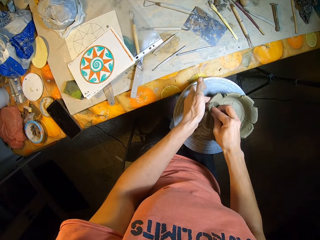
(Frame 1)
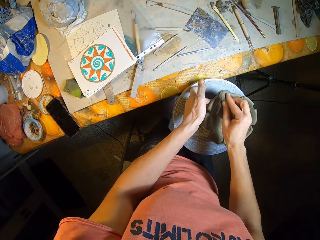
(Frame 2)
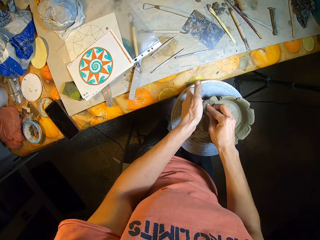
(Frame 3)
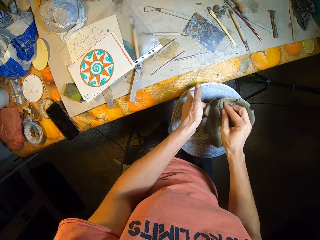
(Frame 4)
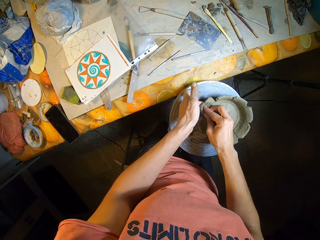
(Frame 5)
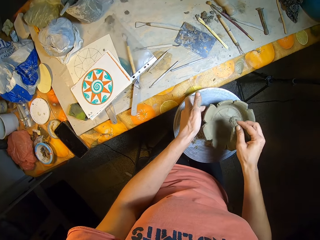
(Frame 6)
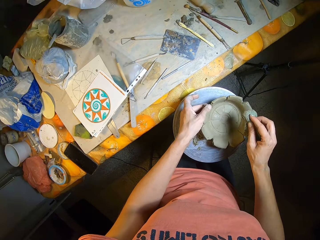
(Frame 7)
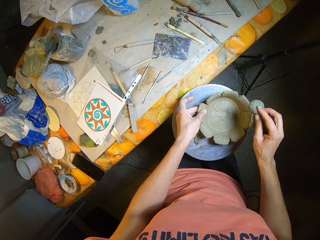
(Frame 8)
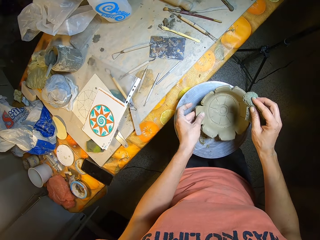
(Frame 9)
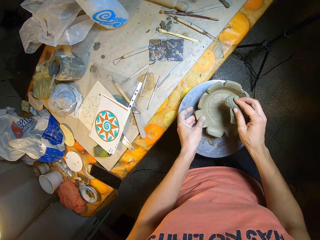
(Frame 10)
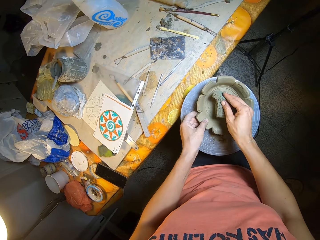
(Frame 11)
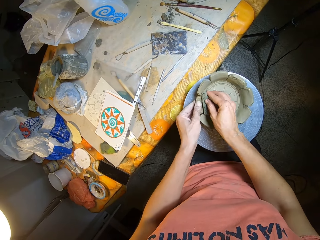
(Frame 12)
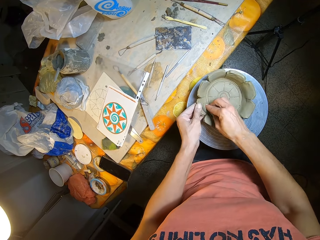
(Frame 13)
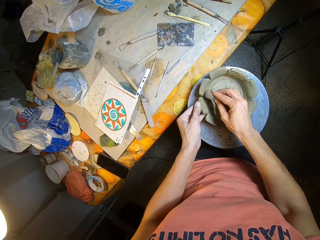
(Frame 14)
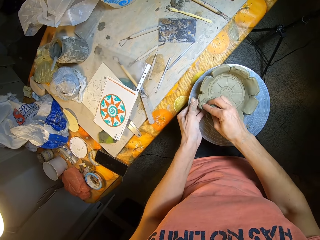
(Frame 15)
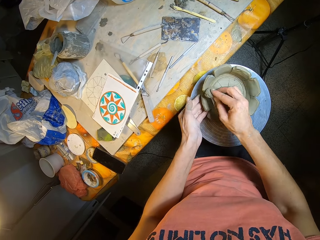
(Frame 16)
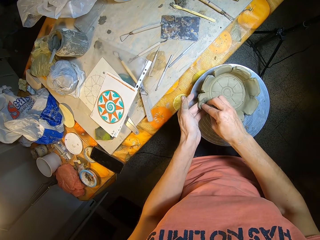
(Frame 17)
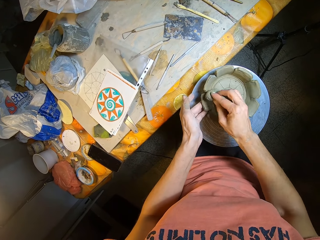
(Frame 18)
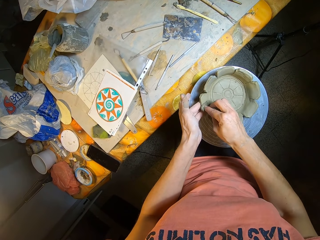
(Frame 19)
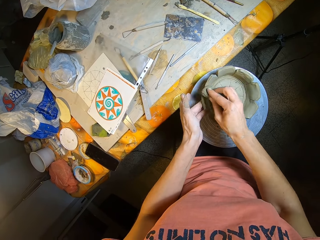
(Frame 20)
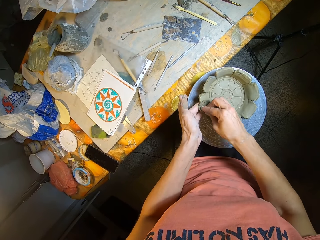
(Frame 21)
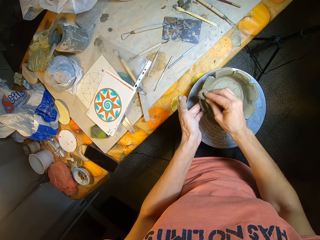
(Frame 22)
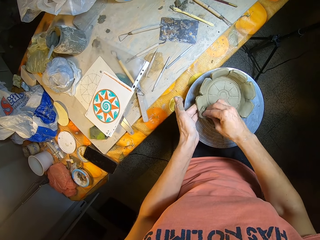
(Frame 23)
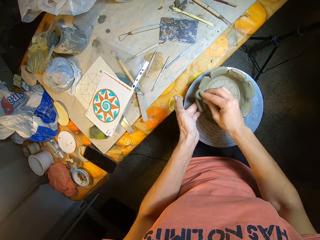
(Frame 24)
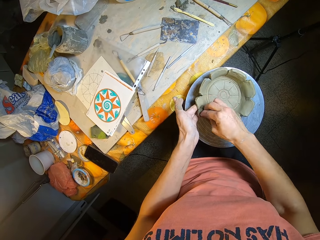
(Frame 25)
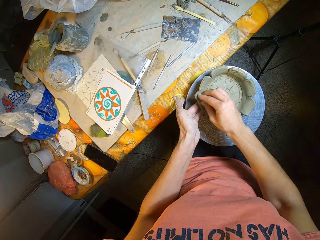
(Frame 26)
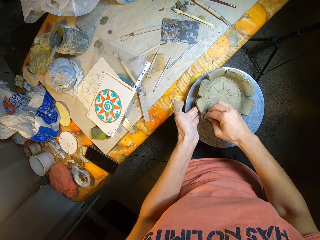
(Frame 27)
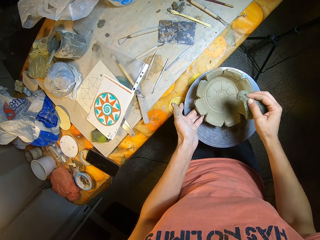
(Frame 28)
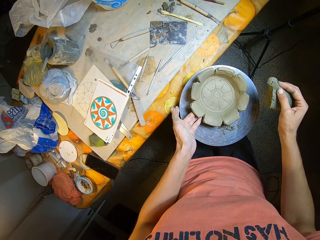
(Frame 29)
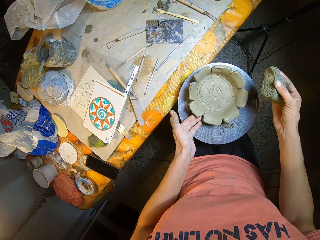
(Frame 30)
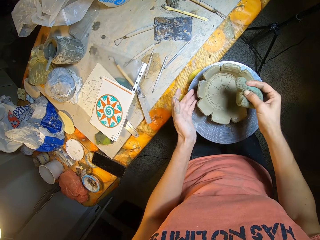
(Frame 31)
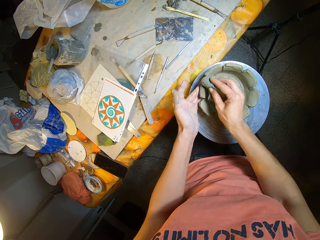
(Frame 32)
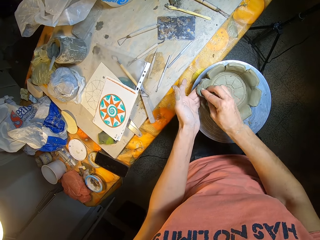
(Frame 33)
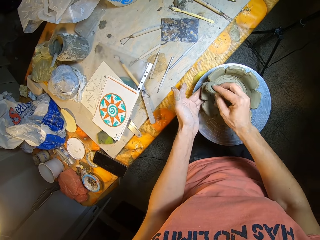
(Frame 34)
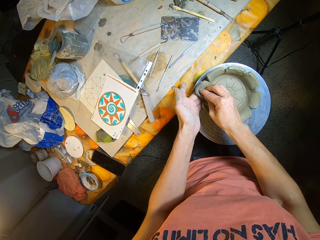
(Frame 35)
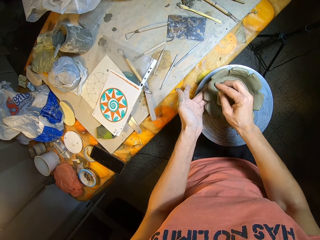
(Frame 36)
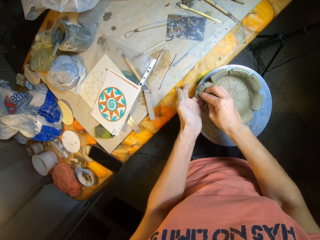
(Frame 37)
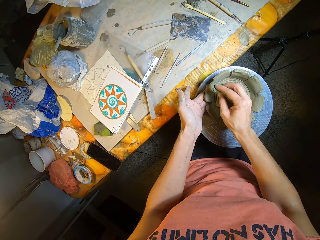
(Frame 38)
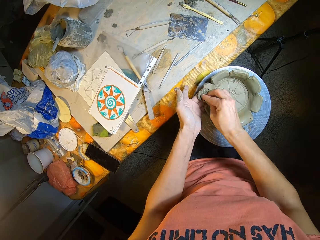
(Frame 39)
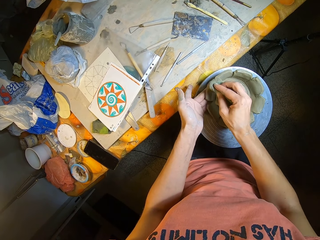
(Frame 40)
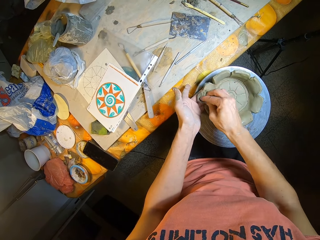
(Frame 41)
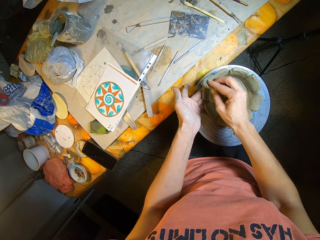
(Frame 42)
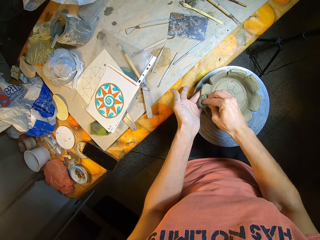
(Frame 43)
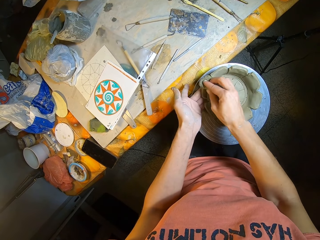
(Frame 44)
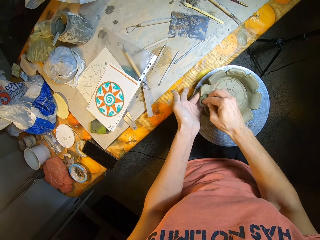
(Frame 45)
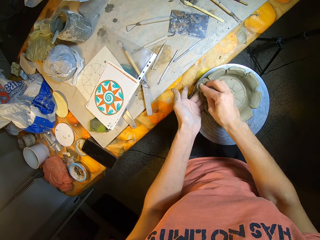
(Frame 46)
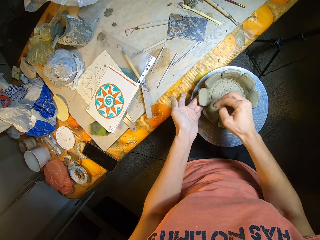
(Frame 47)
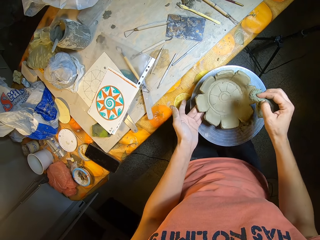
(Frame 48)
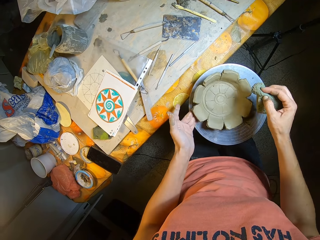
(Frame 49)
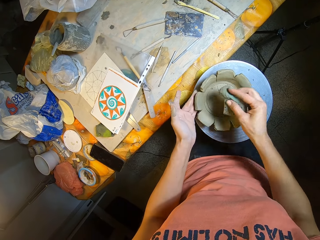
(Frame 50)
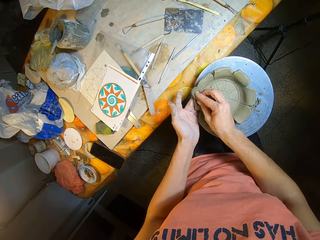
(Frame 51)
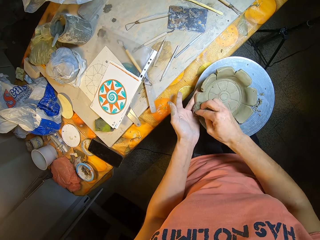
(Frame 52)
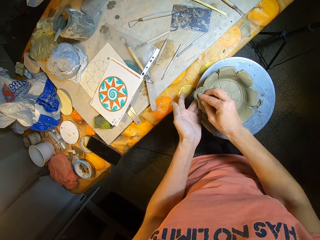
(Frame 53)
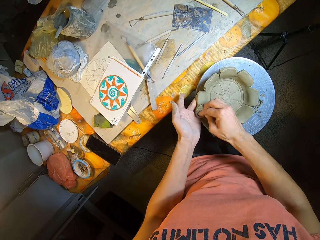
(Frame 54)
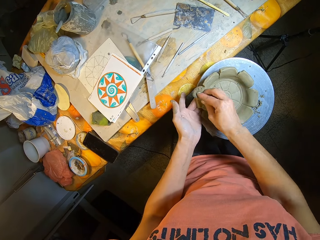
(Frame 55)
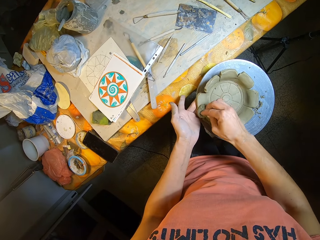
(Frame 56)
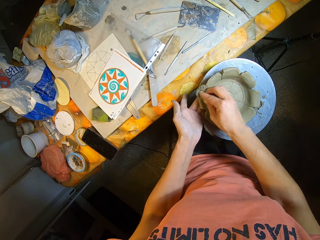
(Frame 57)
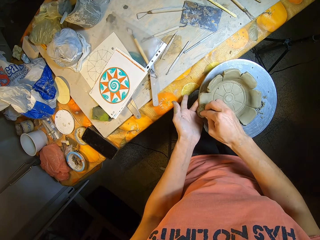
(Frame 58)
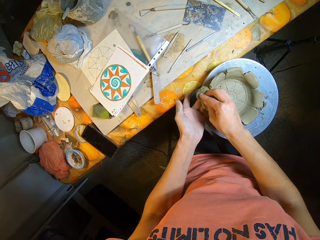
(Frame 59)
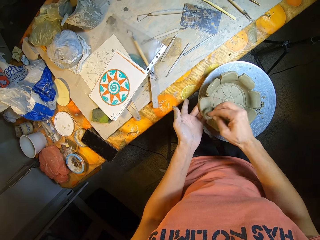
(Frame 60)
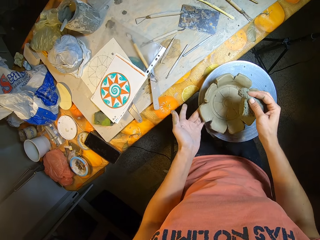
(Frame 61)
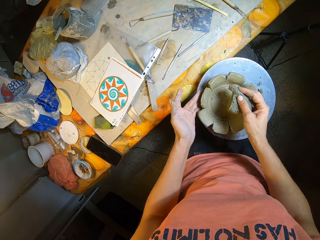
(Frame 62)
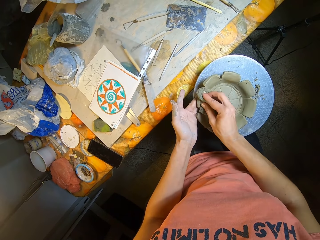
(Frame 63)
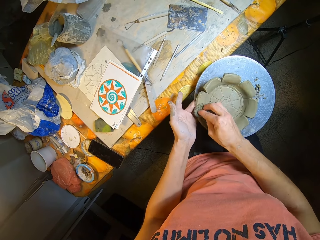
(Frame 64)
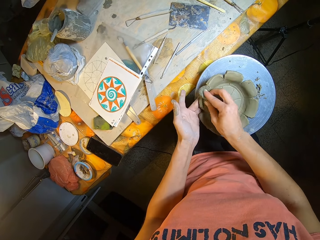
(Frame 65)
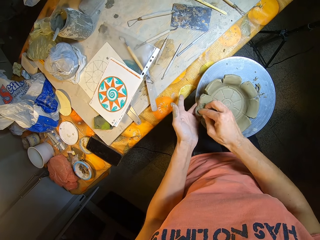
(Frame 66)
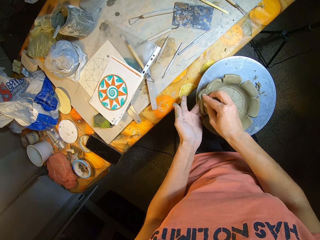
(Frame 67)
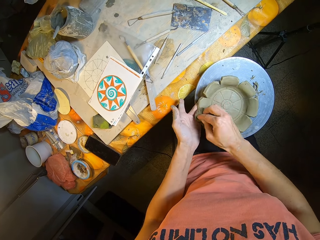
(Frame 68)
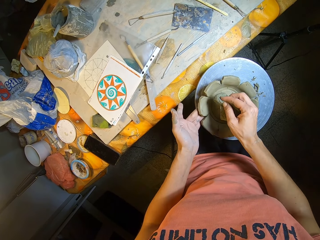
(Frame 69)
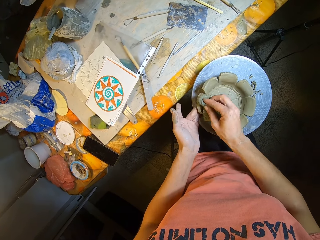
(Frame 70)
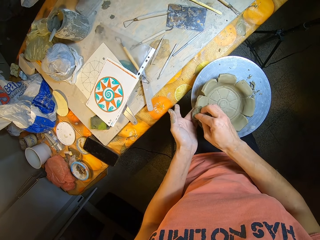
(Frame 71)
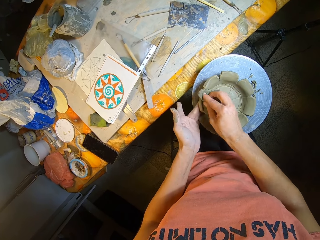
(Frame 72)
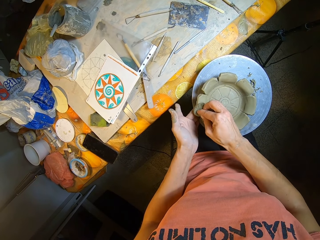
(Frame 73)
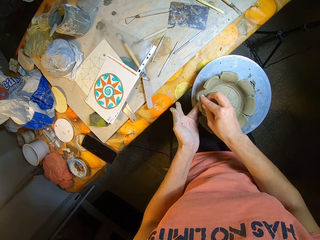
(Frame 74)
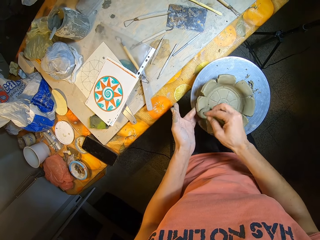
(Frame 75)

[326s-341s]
The camera wearer turns the ceramic with the table with his left hand. He wipes the ceramic on the table with the sponge in his right hand. He turns the ceramic with the table with his left hand. He wipes the ceramic on the table with the sponge in his right hand. He turns the ceramic with the table with his left hand. He wipes the ceramic on the table with the sponge in his right hand.

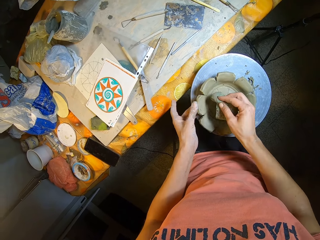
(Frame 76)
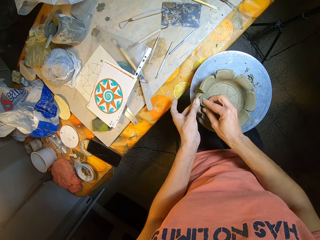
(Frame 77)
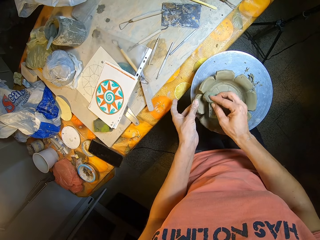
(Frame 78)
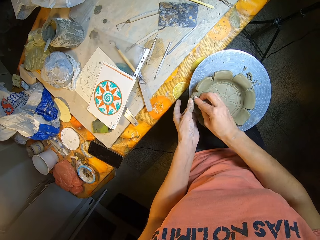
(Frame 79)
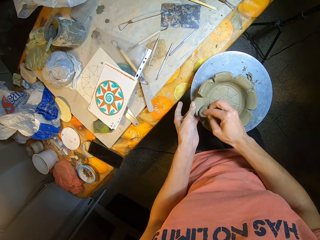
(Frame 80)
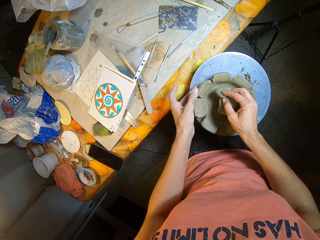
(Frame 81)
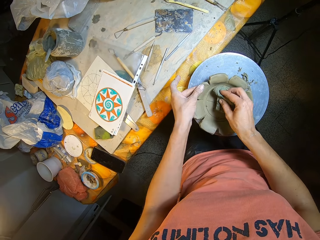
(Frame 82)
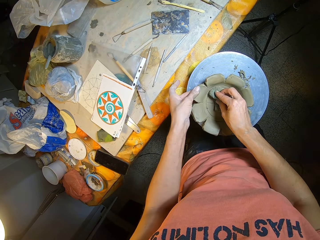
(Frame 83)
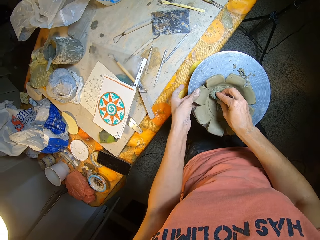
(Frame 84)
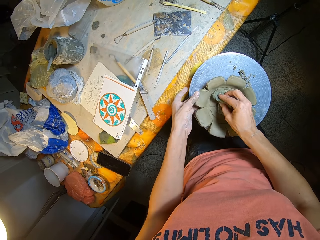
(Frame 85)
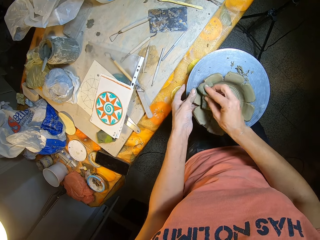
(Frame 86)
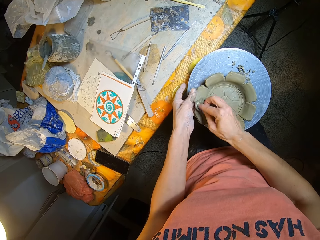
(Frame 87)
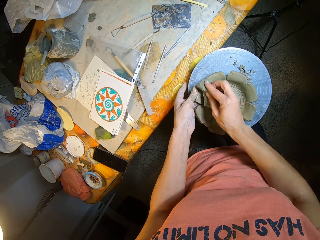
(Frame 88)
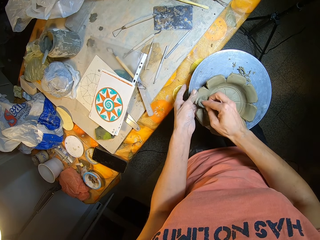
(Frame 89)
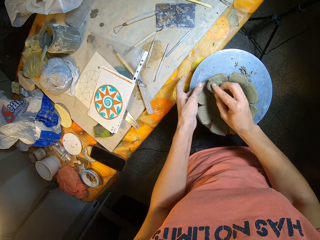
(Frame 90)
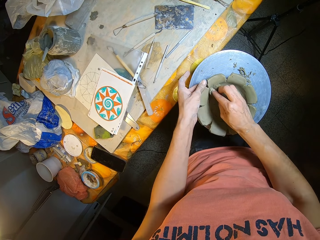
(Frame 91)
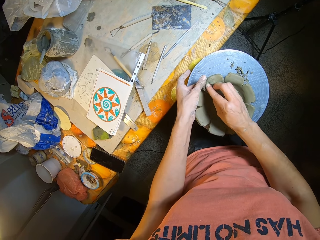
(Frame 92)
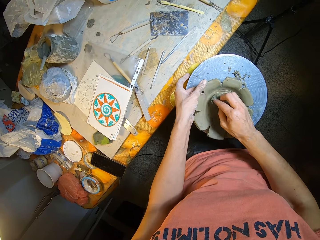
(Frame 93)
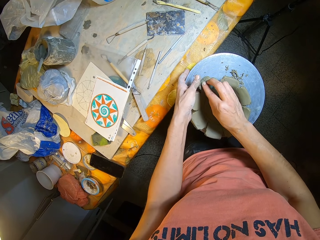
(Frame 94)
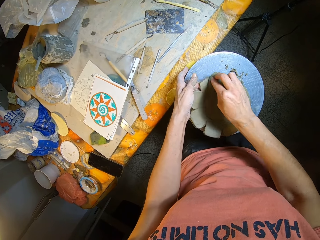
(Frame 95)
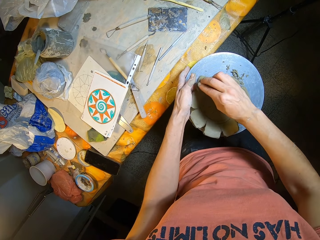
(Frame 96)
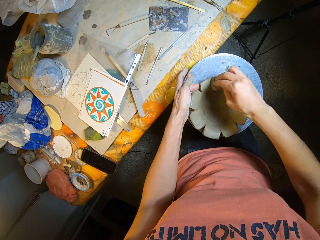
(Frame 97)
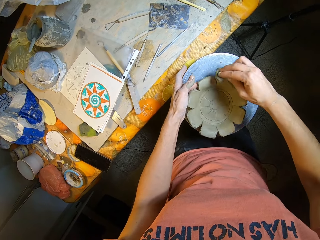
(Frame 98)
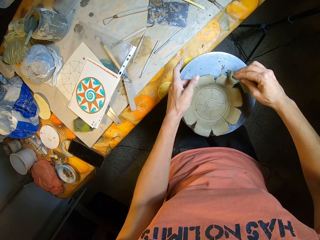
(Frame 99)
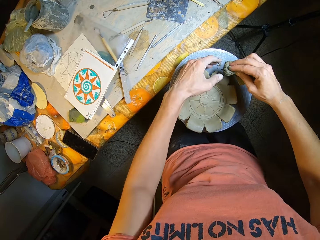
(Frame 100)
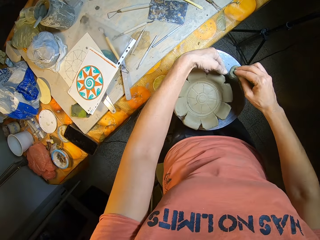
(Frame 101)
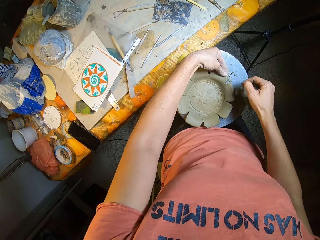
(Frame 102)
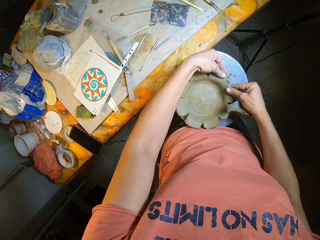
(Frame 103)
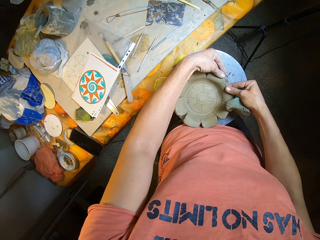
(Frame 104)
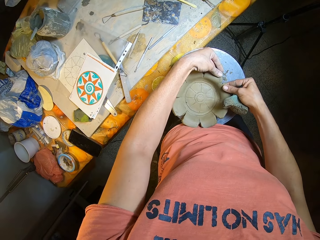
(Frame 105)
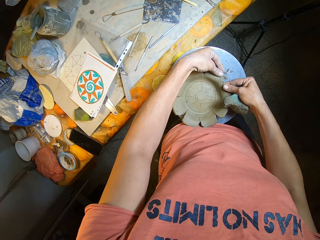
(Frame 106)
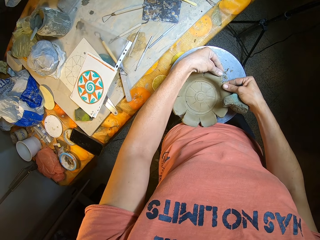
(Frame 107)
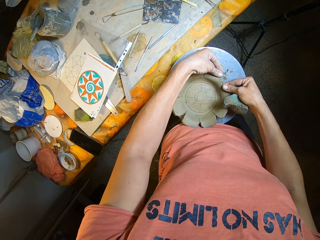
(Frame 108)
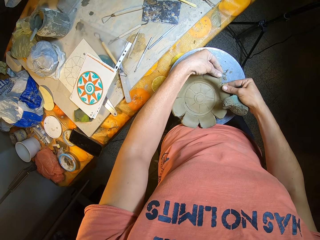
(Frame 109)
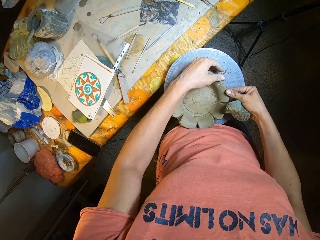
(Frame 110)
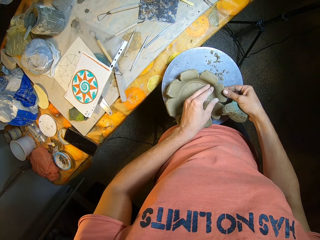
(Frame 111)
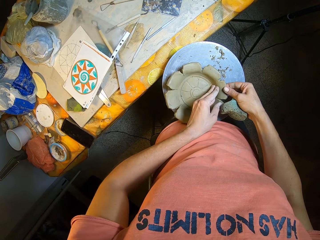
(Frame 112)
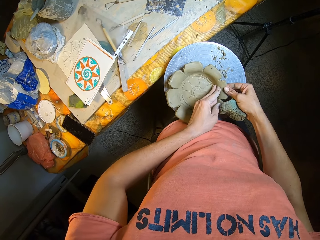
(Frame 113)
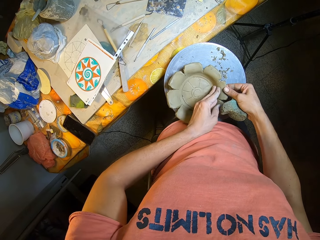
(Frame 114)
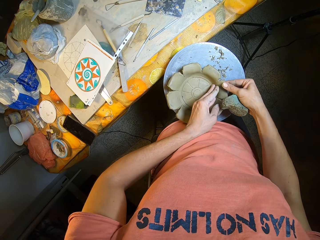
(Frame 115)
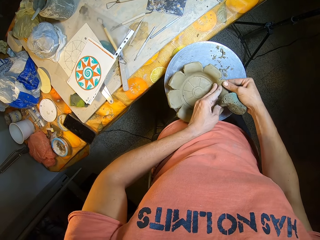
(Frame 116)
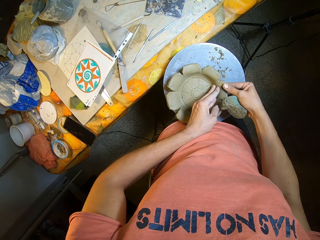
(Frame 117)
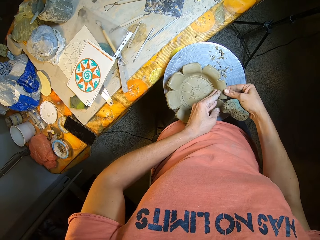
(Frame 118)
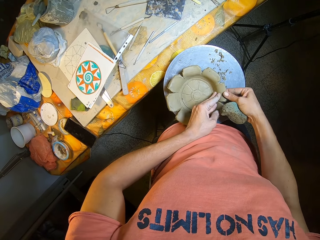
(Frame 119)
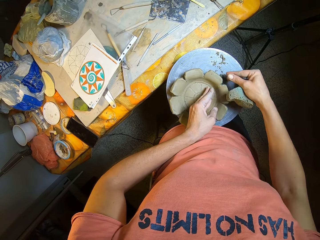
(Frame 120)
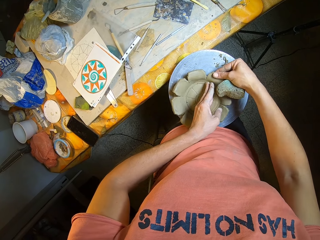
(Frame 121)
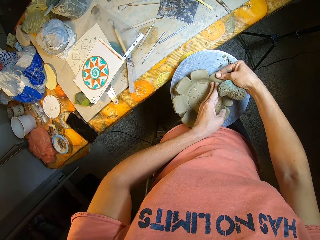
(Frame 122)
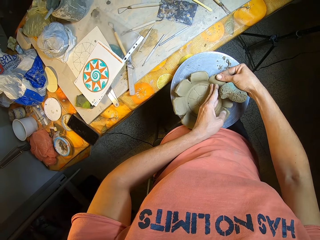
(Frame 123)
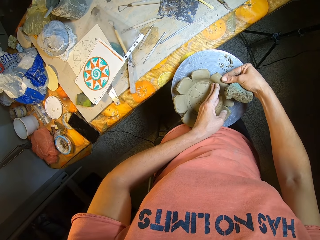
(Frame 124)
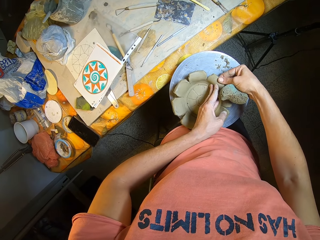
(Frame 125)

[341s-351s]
The camera wearer turns the ceramic with the table with his left hand. He wipes the ceramic on the table with the sponge in his right hand. He presses the ceramic on the table with both hands. He adjusts the plate.
